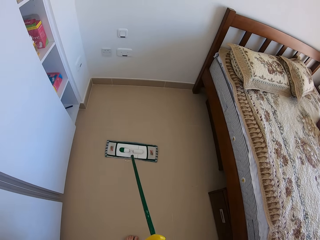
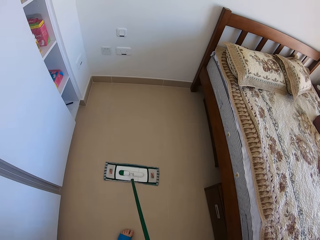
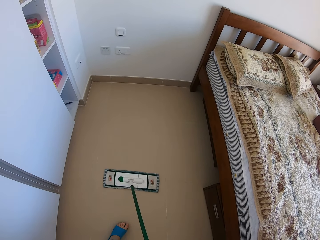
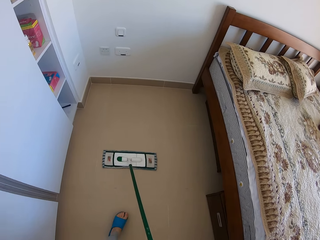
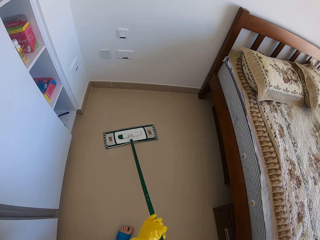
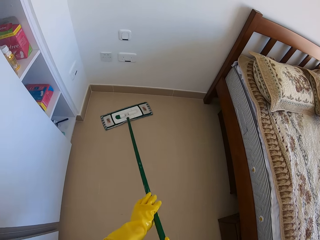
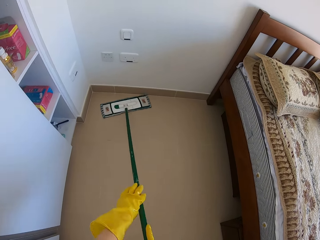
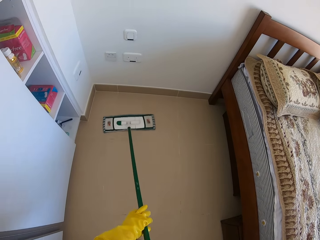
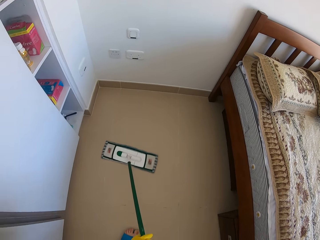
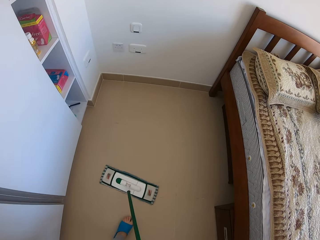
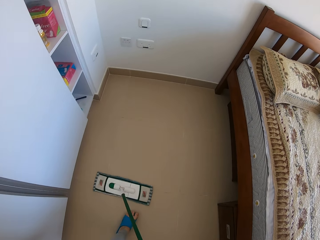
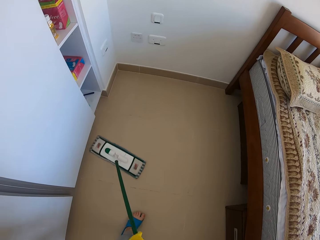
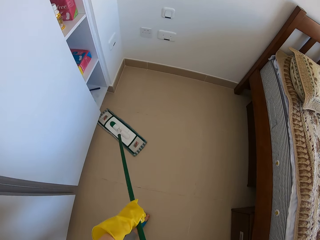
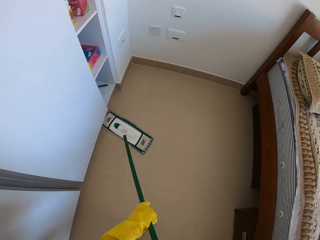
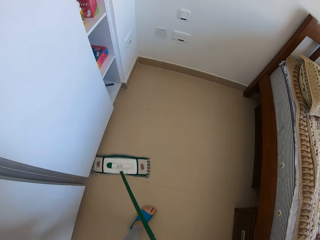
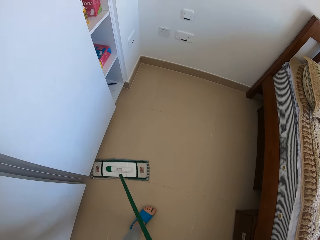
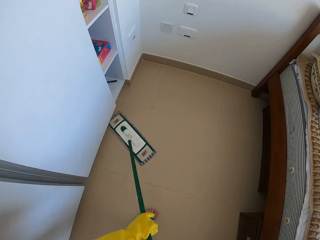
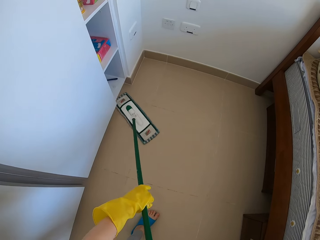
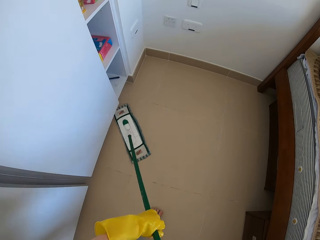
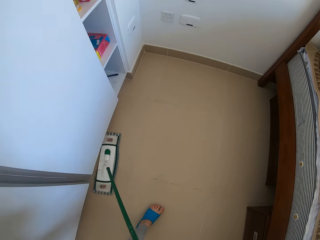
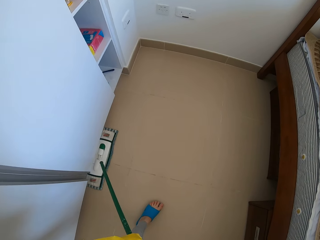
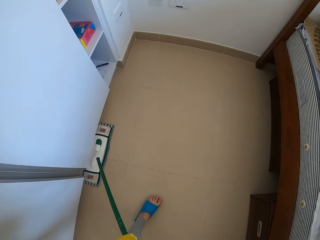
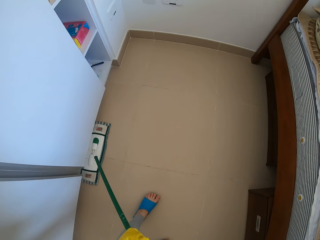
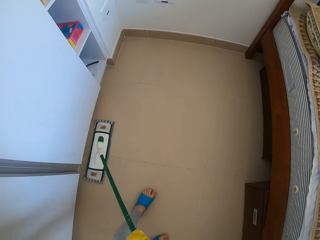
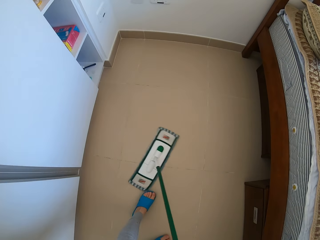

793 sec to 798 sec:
The camera wearer wipes the floor.

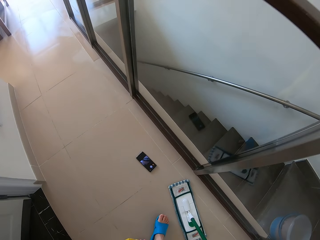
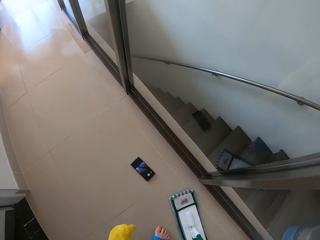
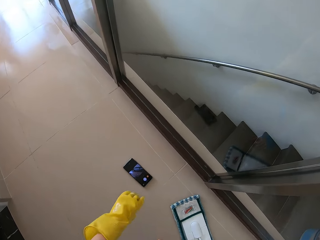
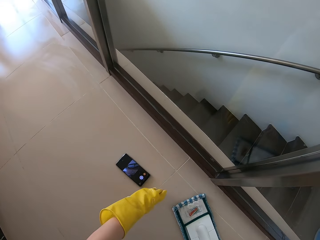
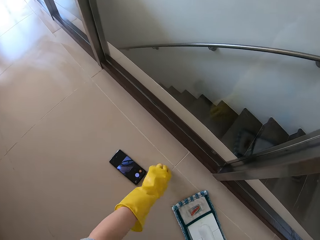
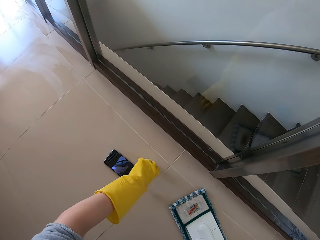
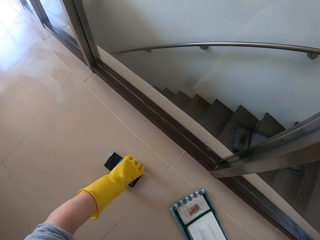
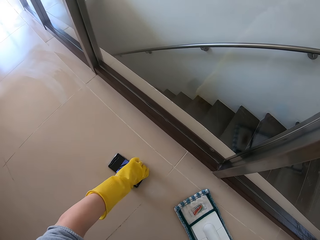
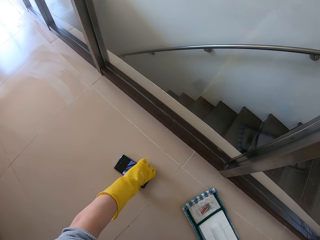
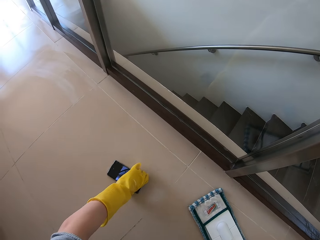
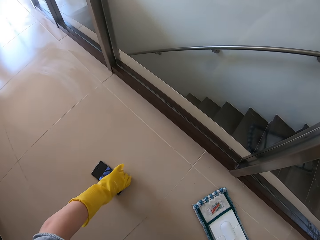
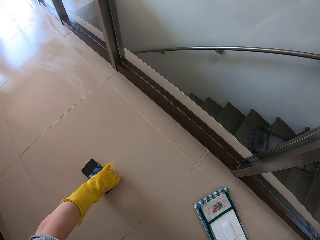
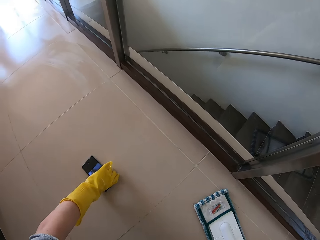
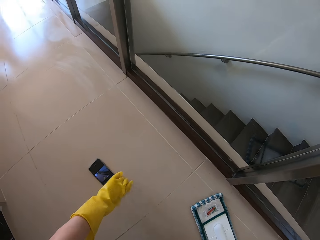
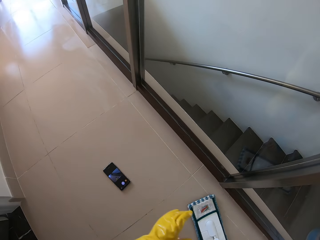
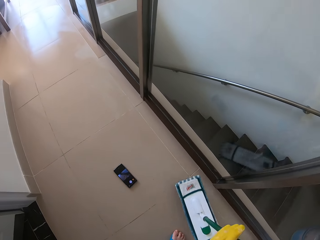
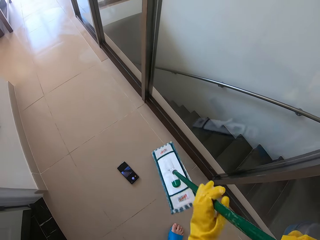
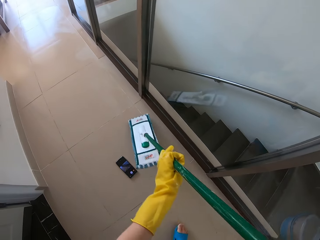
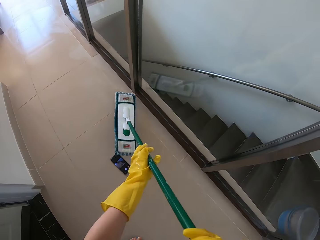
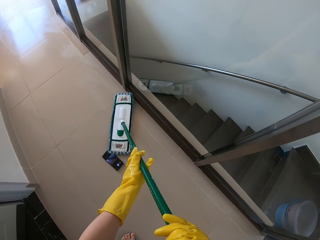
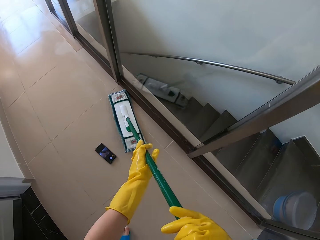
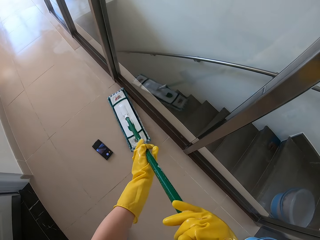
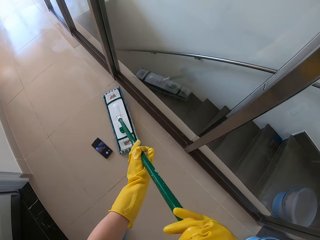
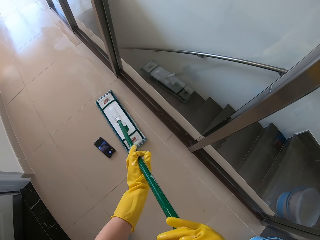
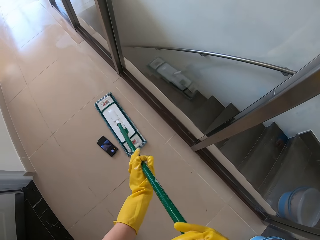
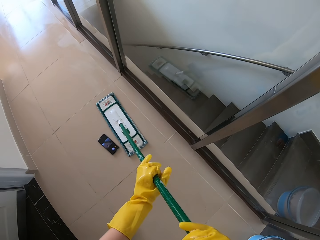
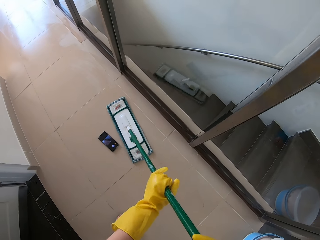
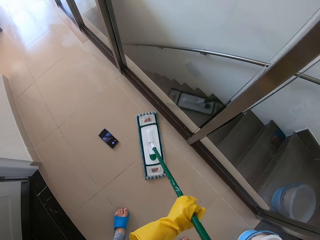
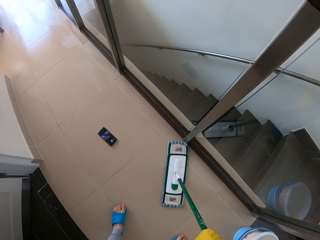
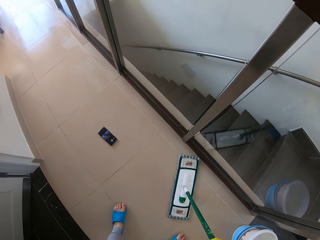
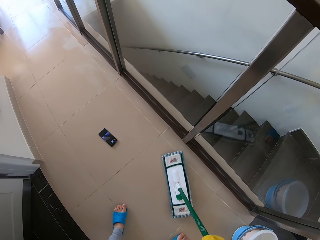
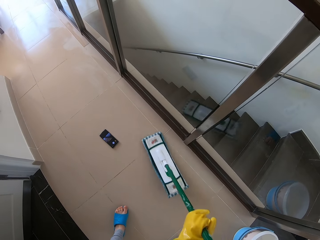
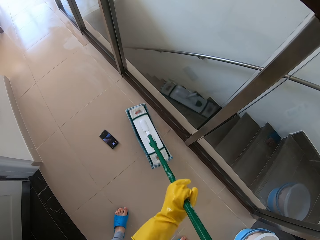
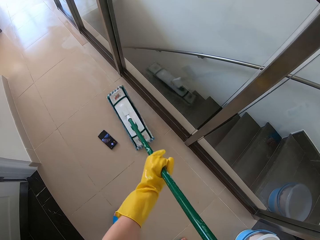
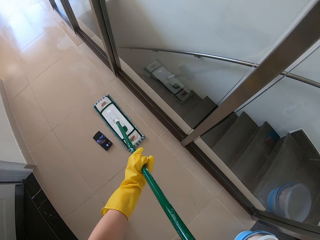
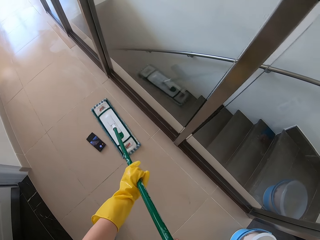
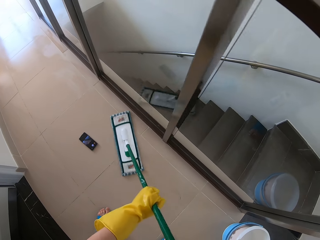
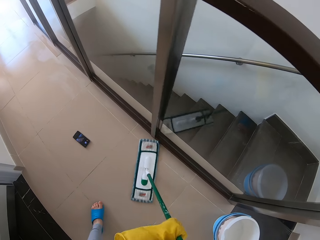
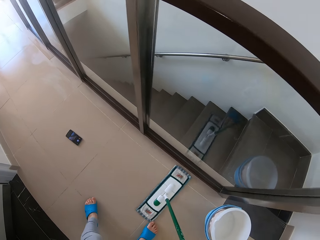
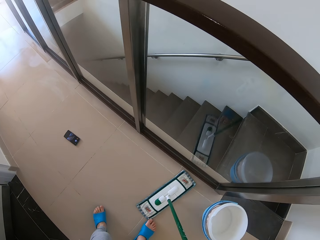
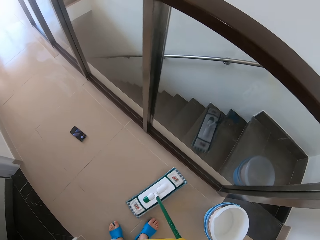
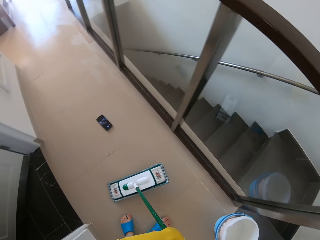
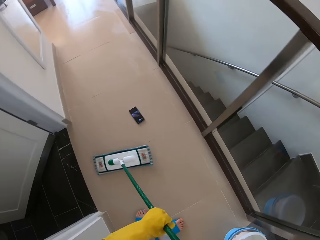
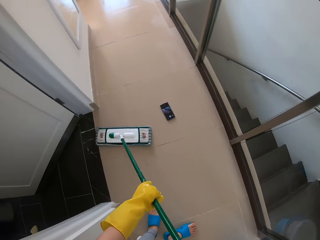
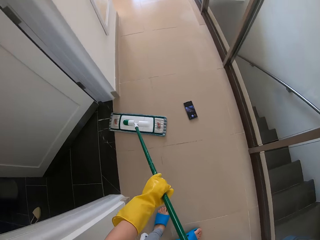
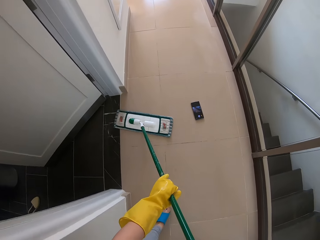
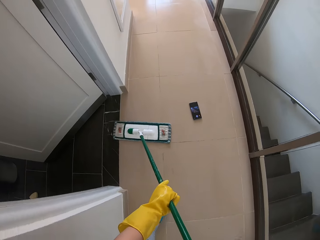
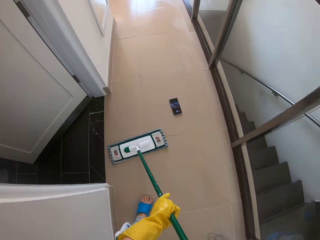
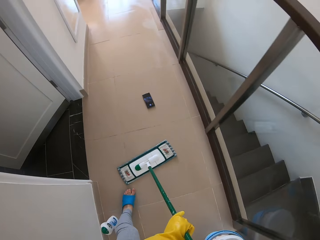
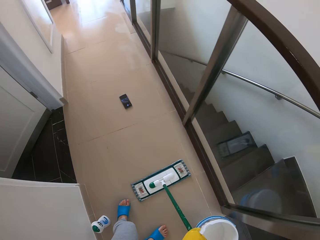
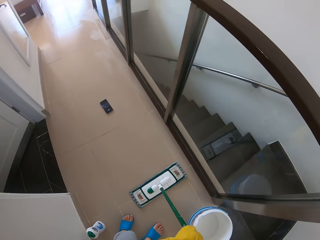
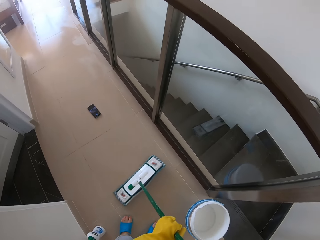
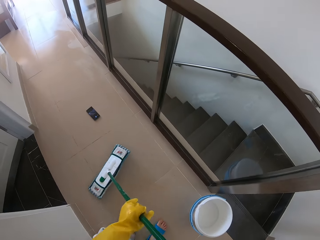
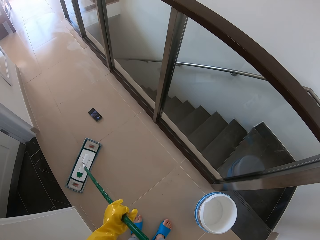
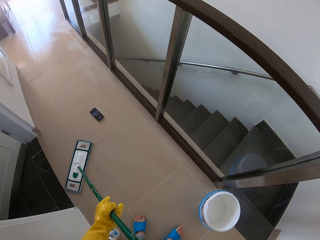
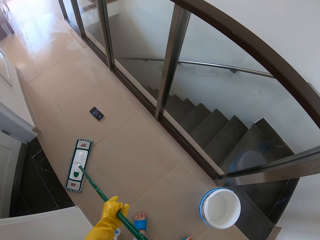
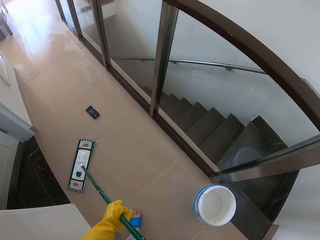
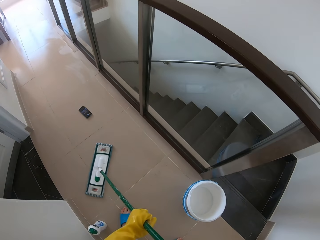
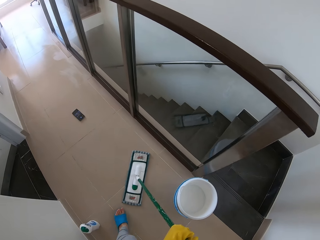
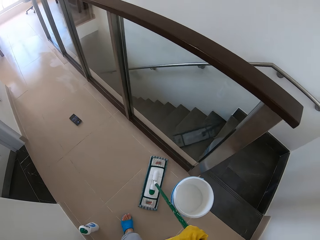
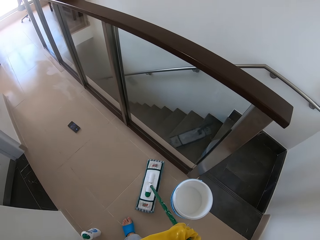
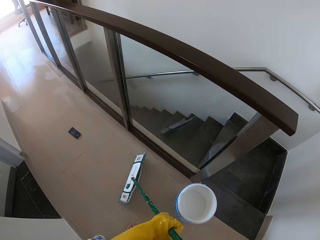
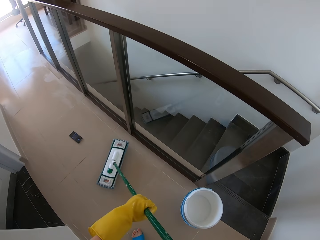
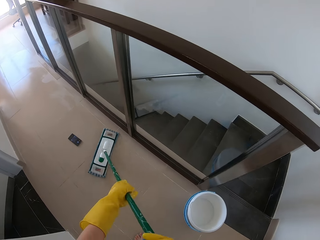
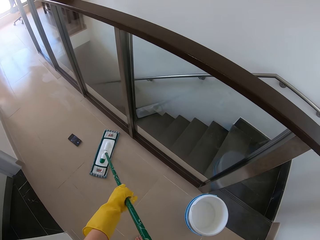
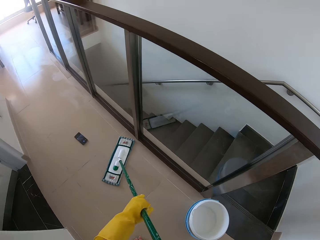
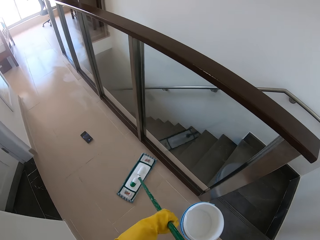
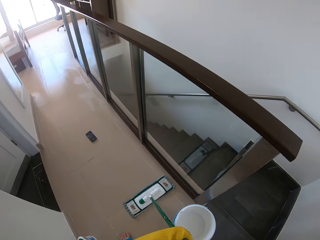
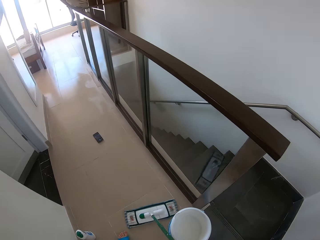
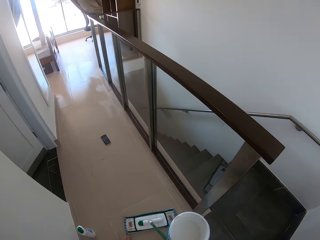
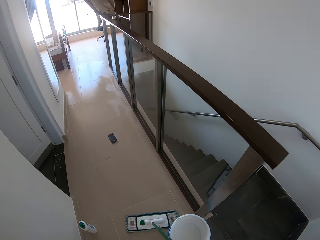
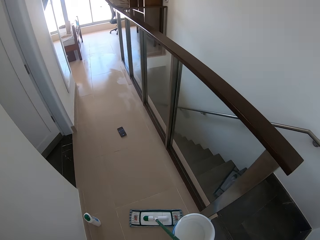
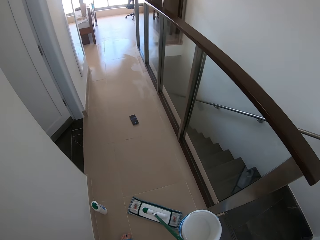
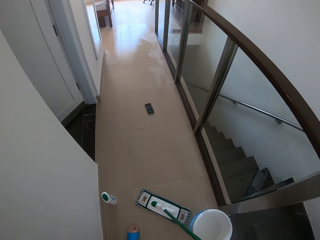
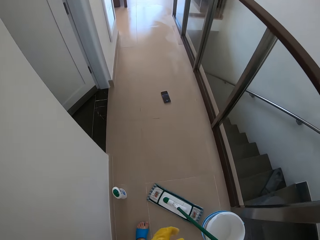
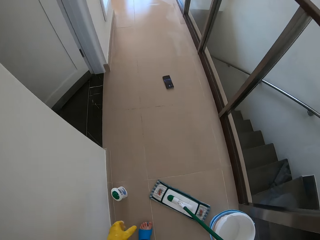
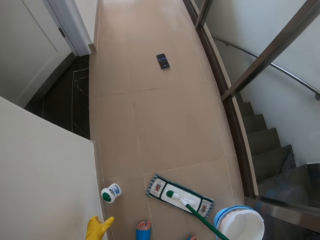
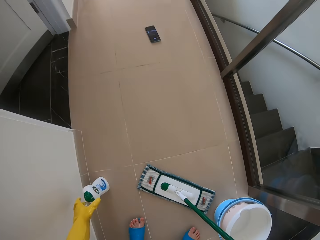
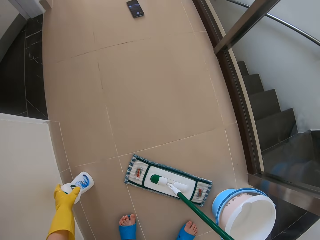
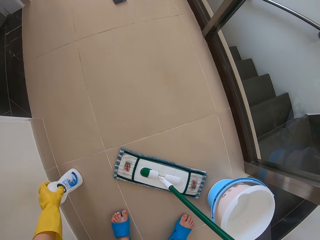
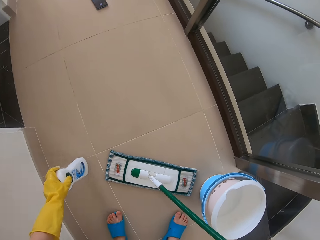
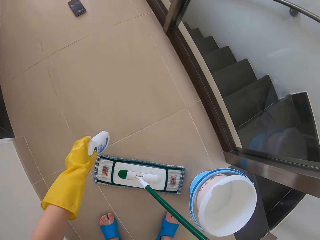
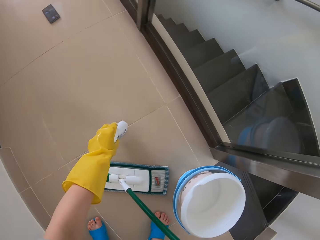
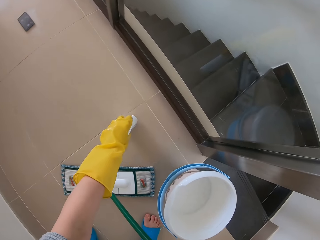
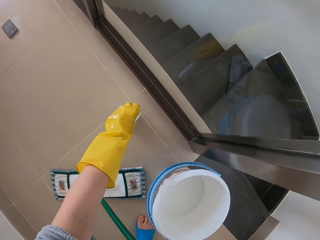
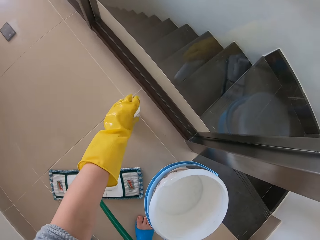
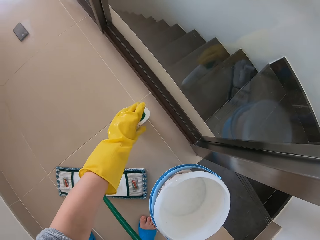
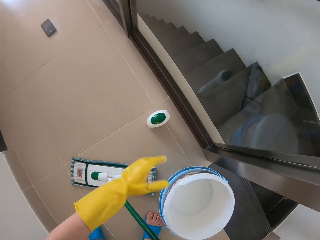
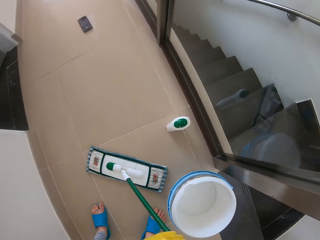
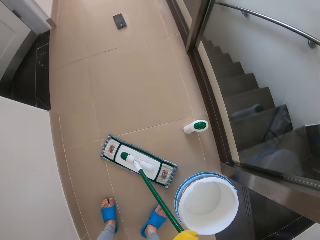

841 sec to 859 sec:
The camera wearer moves the phone on the floor. They mop the floor using the moper. They take the detergent bottle and put it aside.
